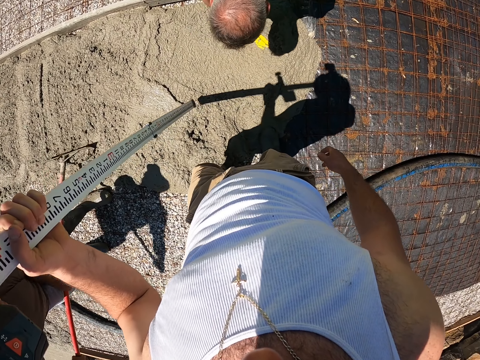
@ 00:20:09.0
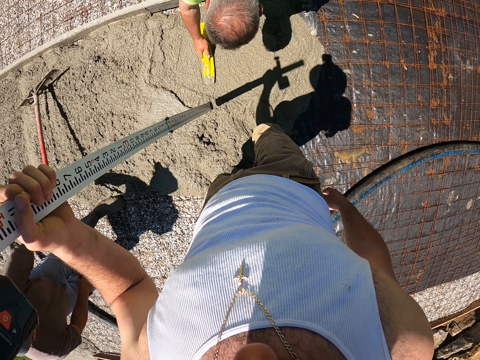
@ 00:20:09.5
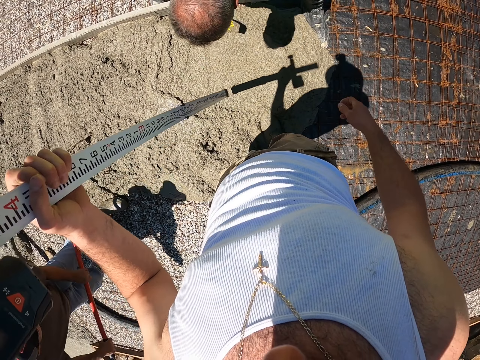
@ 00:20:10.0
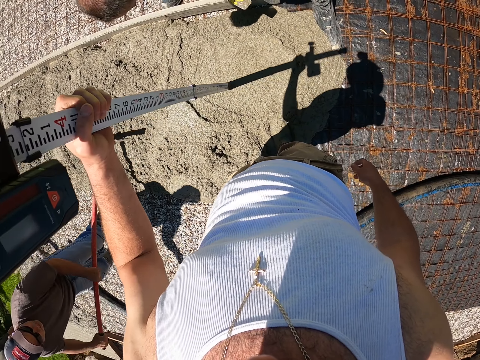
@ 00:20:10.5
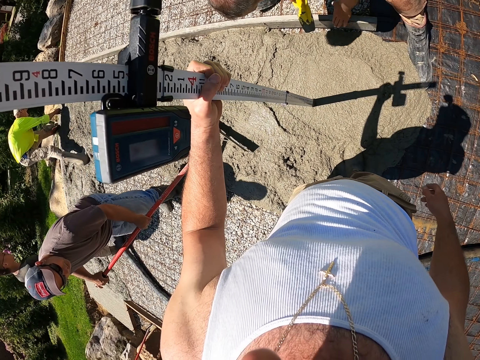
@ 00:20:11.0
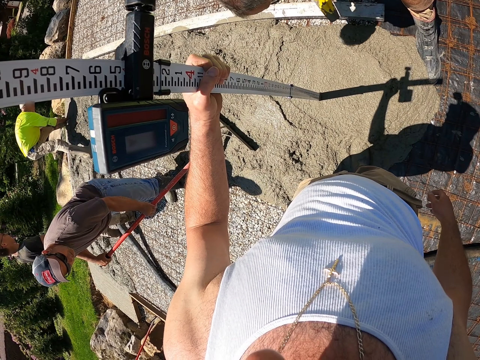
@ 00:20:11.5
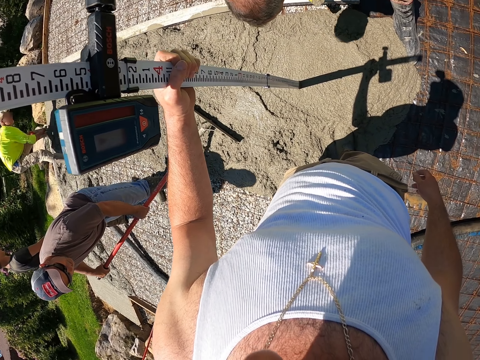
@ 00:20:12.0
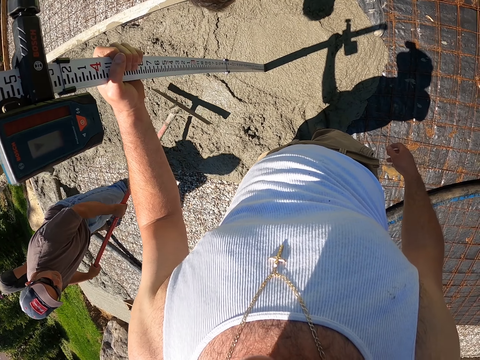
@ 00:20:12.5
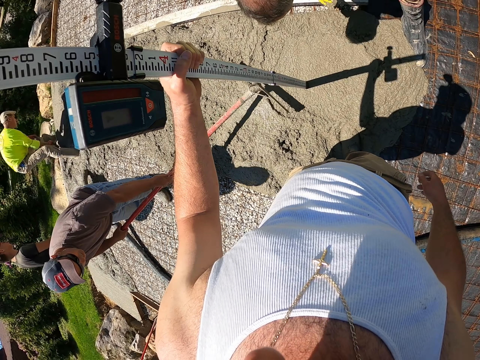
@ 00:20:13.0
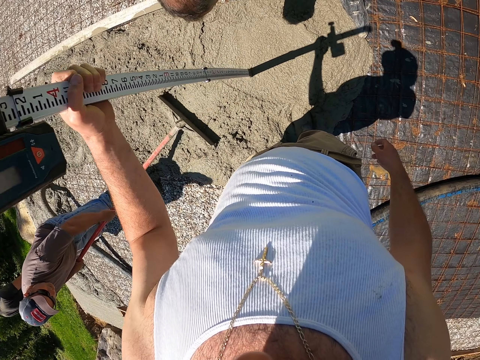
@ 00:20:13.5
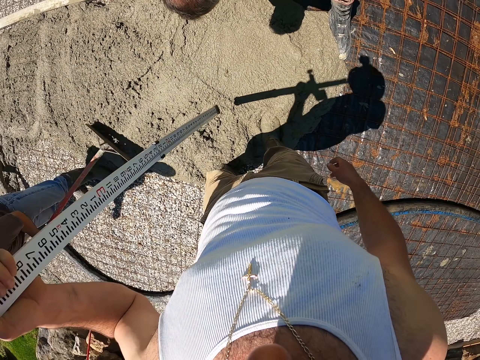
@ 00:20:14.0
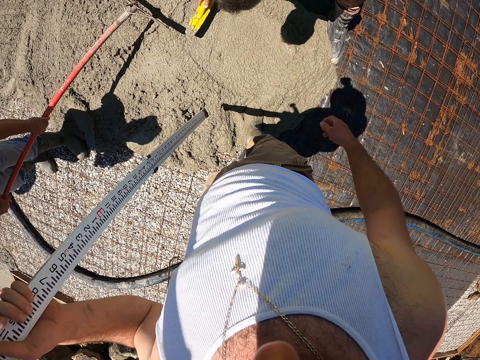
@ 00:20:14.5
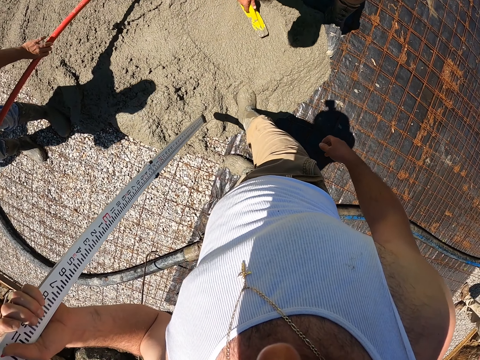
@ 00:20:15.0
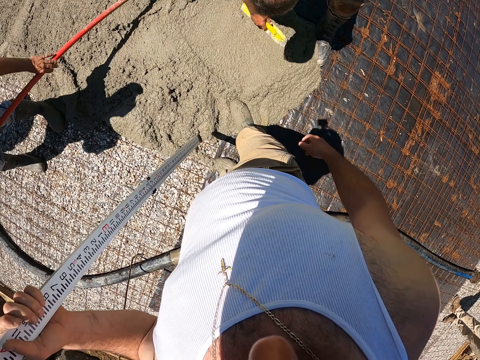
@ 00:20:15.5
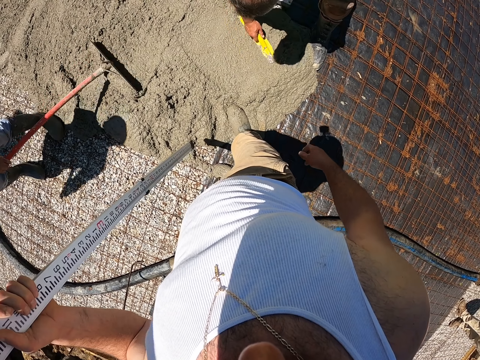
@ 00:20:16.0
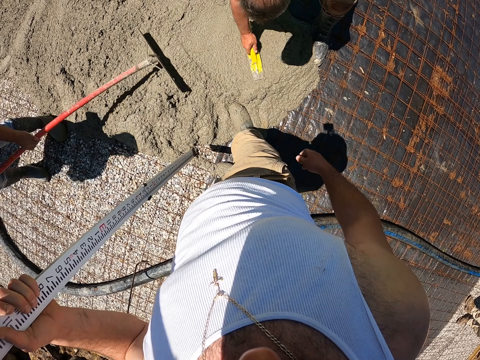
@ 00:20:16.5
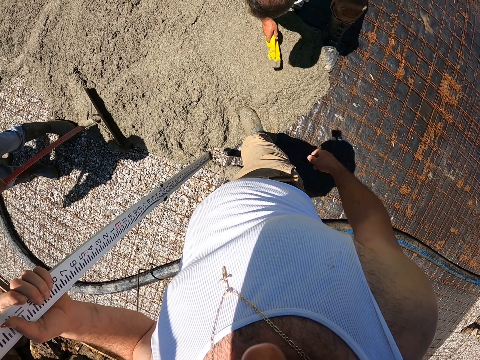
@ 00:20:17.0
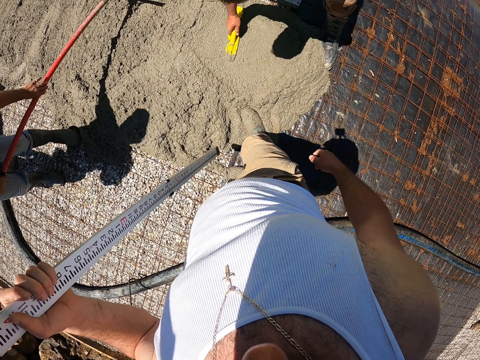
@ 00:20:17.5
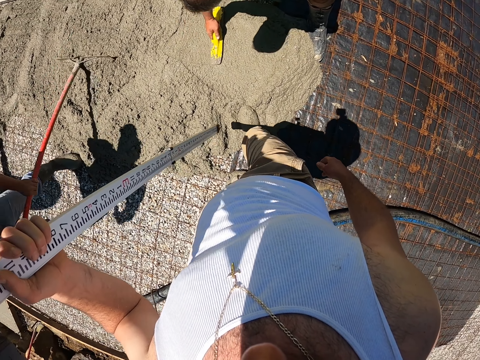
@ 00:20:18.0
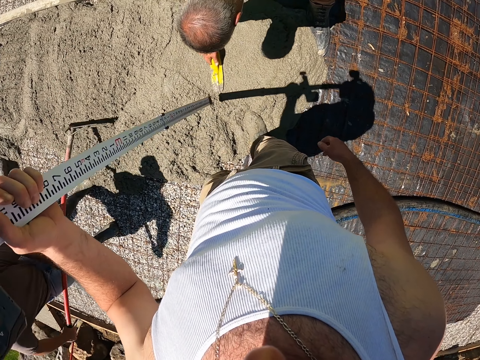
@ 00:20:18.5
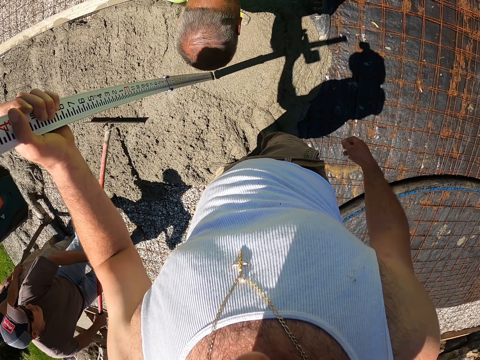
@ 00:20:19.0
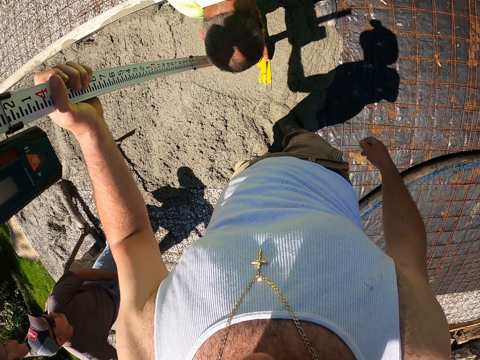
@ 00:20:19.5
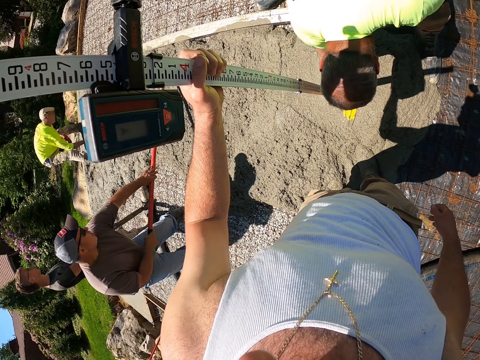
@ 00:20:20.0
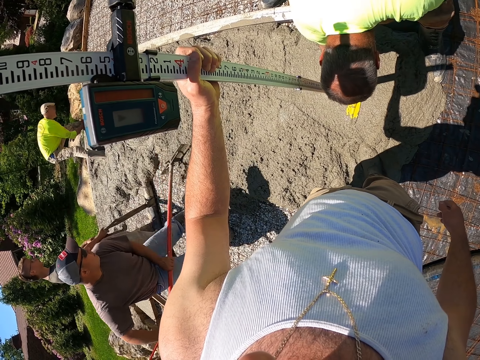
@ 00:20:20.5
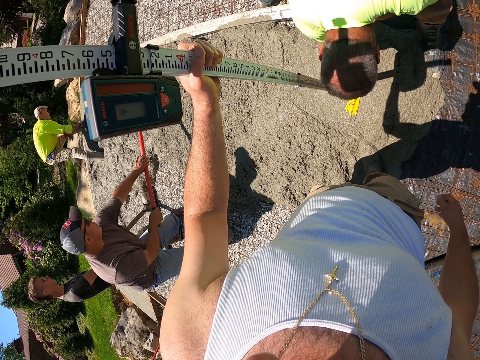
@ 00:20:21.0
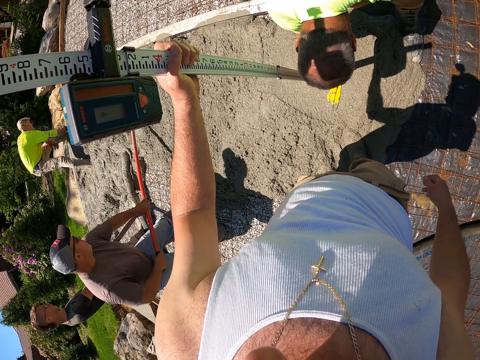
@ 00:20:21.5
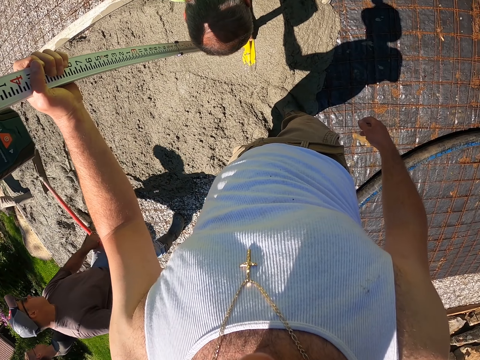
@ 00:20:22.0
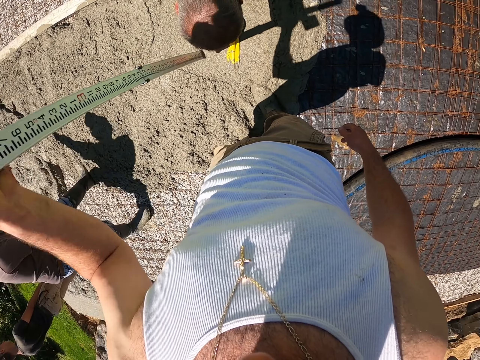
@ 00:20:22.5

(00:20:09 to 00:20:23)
The camera wearer digs the laser tool in the slab, measuring. They lift the laser tool from the slab and step aside. They stand holding the tool. They dig the laser tool in the slab, measuring.
